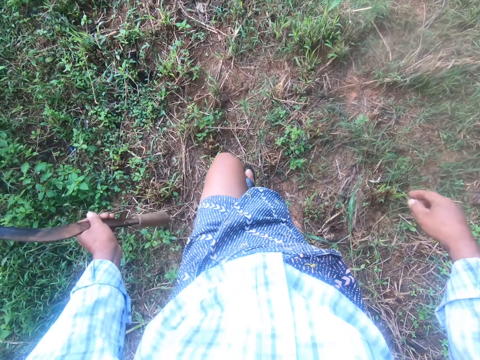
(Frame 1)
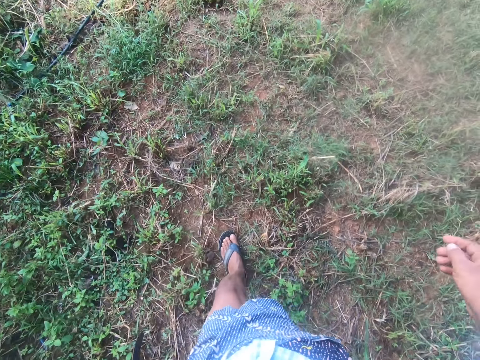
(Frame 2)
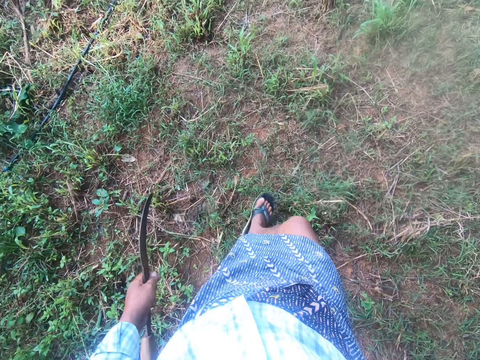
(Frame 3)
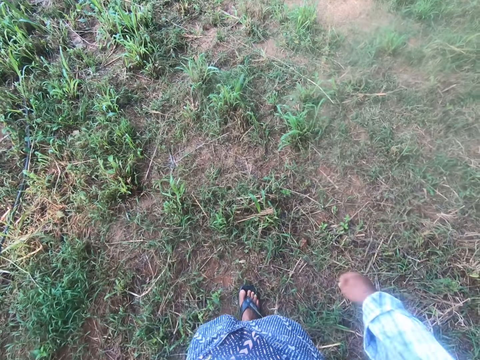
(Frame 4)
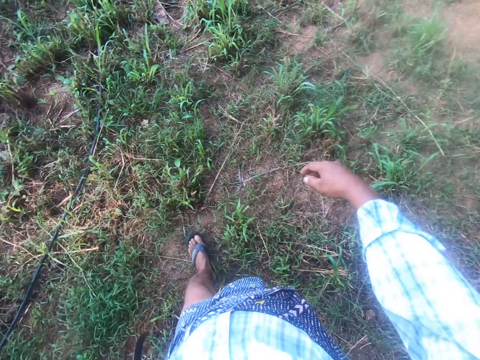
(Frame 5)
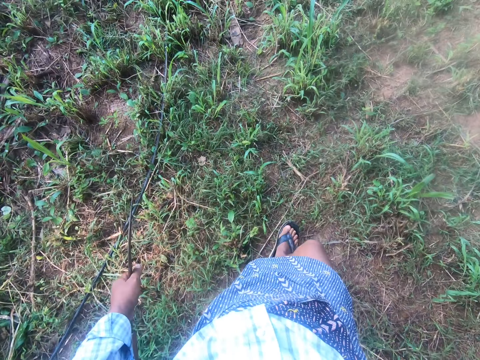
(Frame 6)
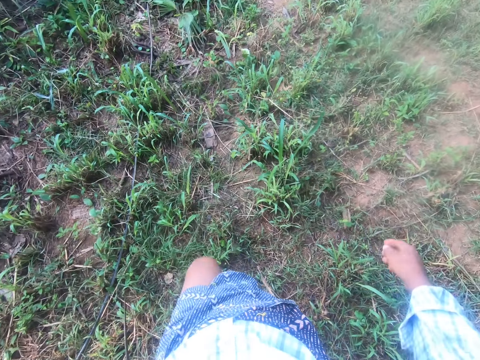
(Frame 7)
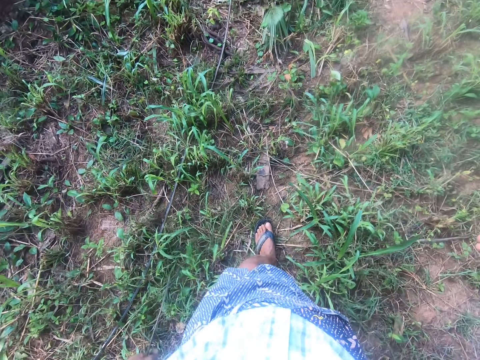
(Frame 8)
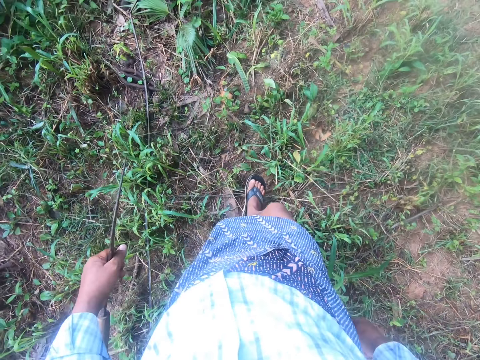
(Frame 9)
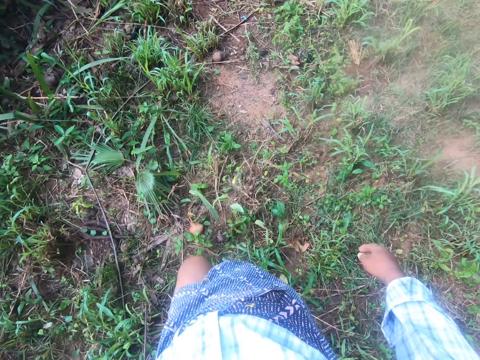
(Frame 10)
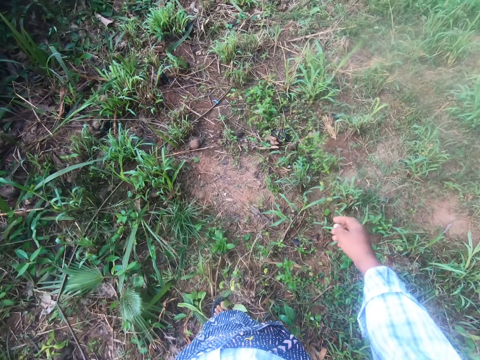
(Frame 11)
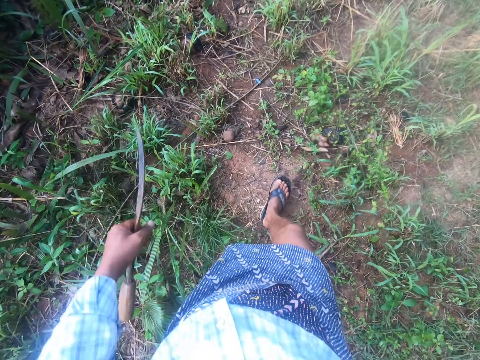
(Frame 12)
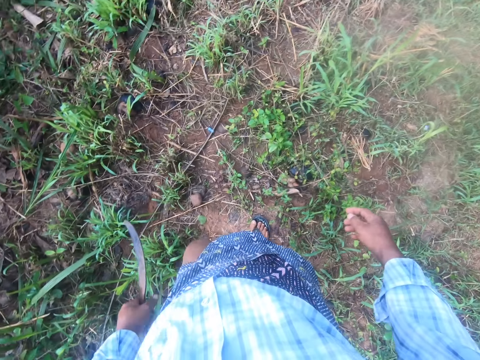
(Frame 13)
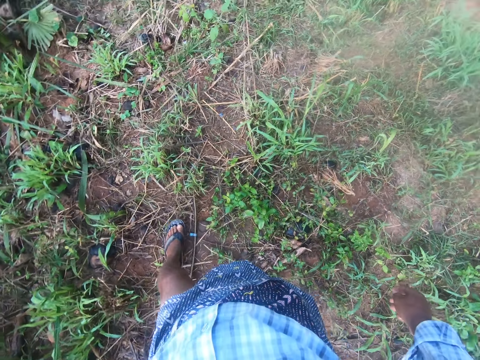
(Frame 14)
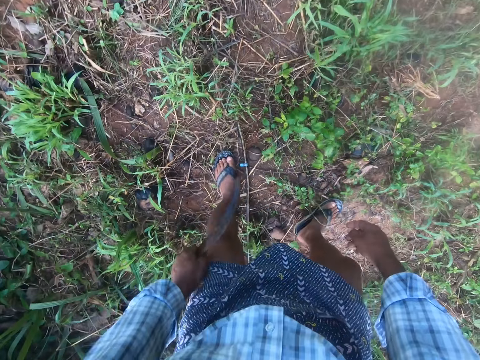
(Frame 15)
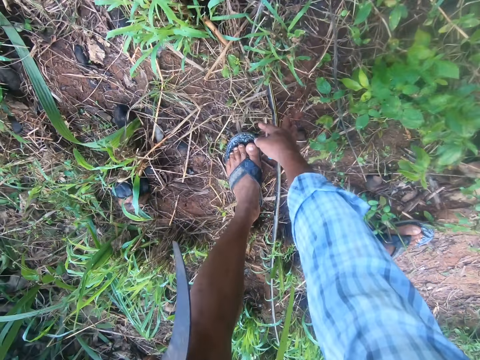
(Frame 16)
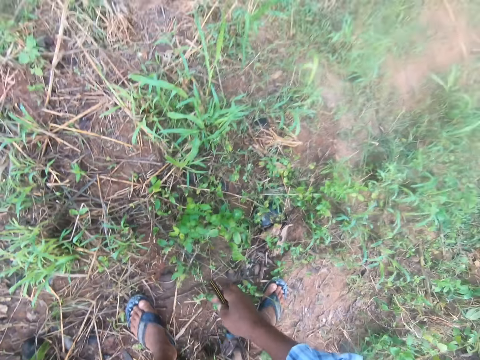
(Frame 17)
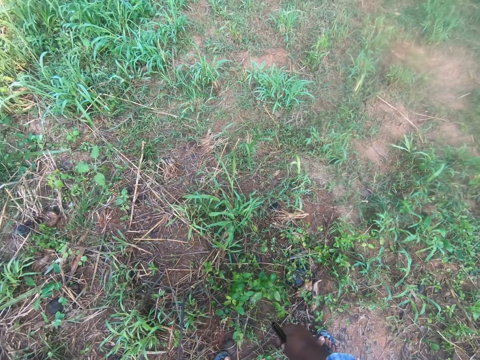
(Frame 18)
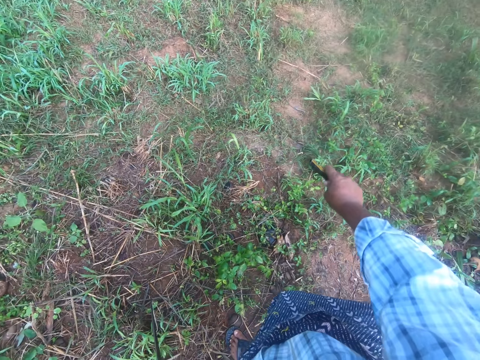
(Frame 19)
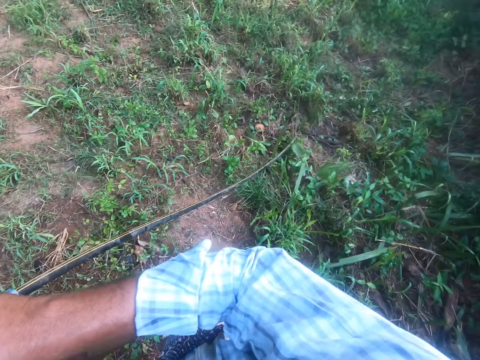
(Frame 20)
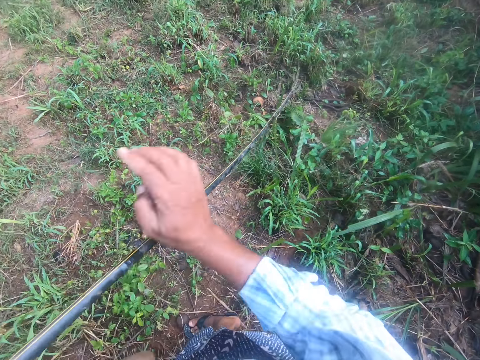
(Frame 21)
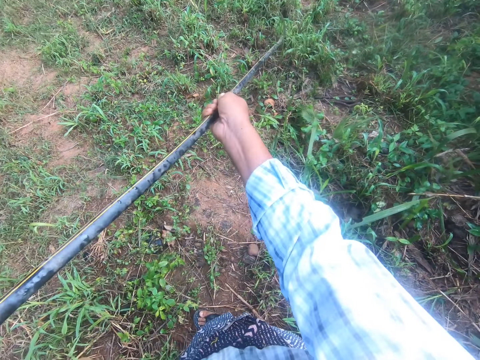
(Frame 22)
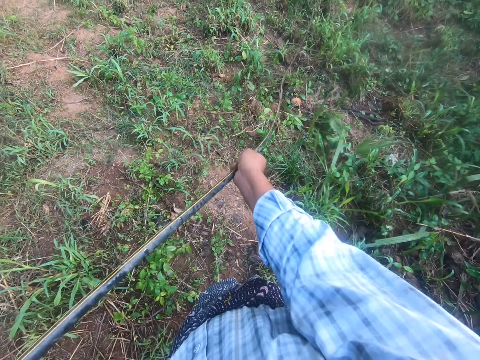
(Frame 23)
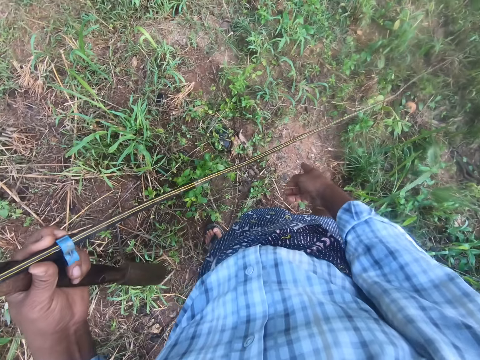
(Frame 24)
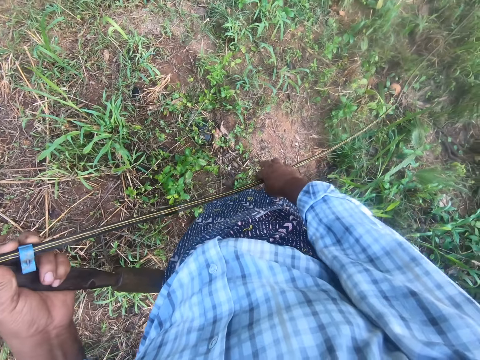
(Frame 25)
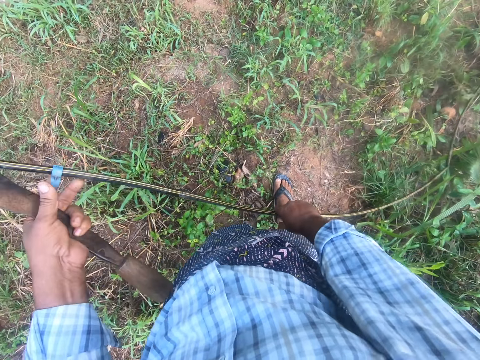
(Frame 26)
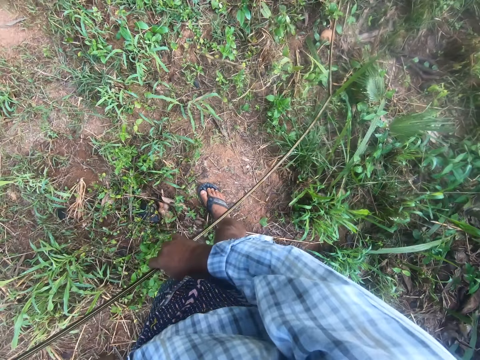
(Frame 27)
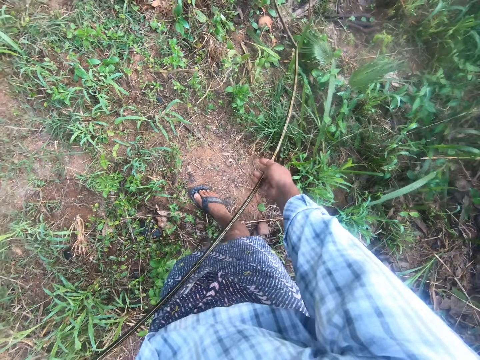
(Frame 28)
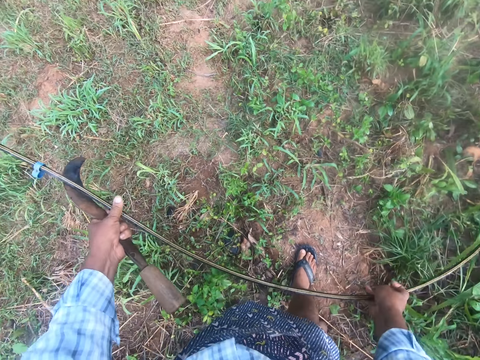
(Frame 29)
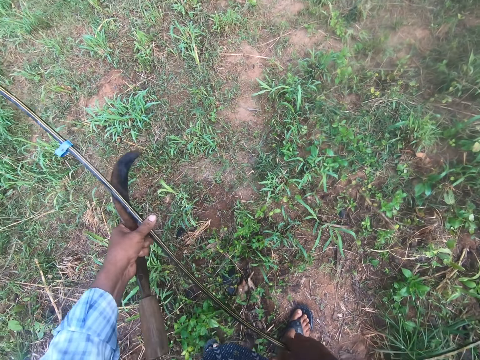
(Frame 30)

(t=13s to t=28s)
The camera wearer walks. He bends. He picks up a stick or pipe with both hands. He pulls the pipe.

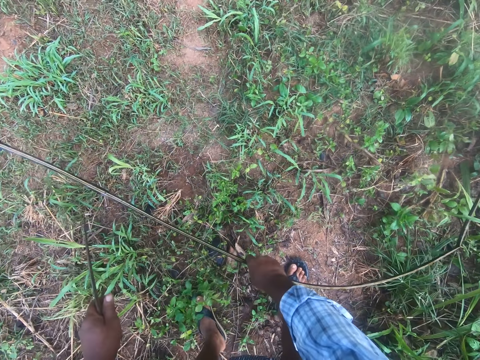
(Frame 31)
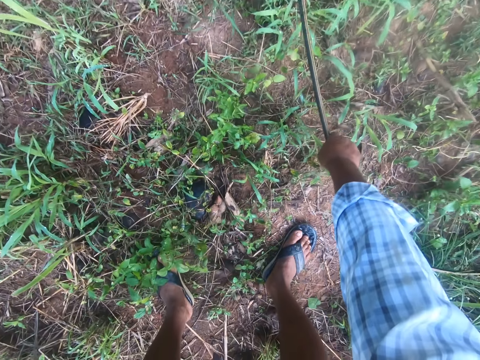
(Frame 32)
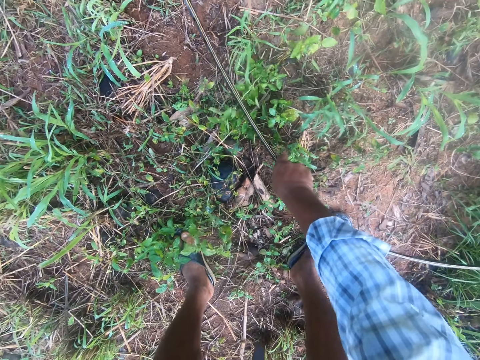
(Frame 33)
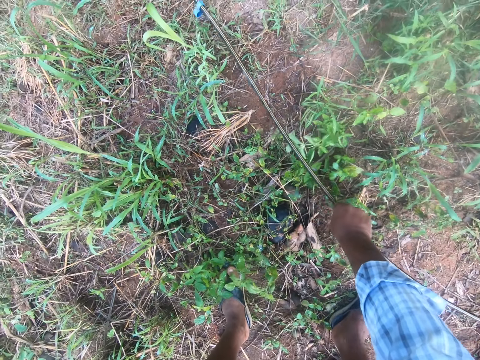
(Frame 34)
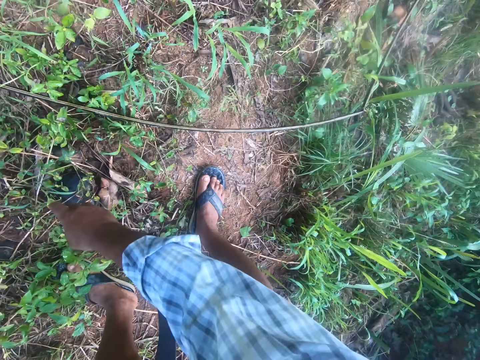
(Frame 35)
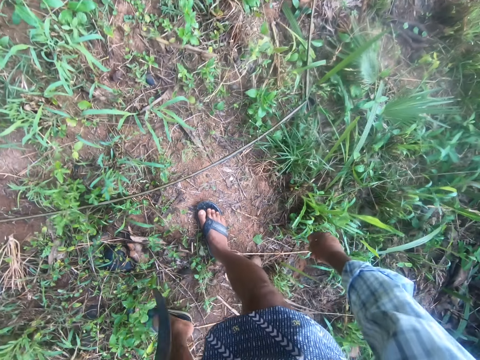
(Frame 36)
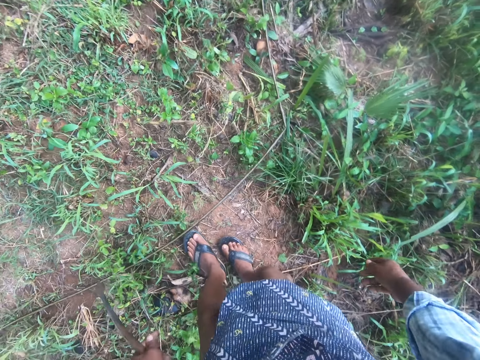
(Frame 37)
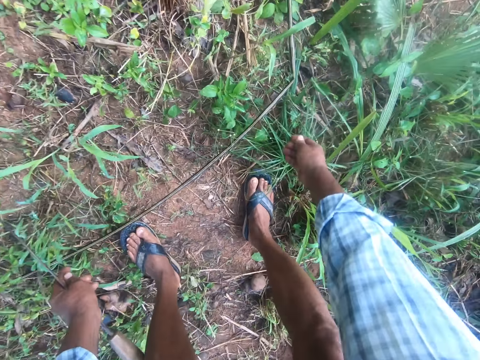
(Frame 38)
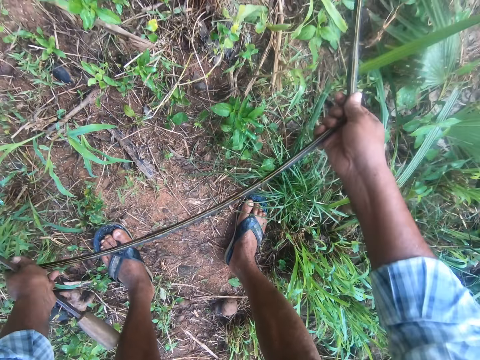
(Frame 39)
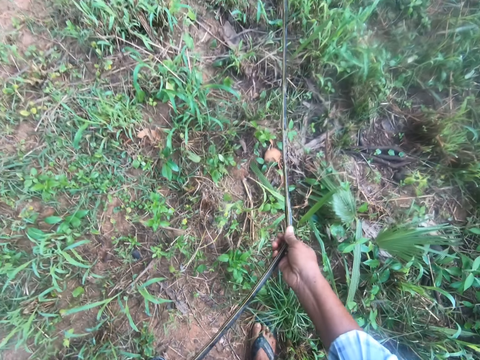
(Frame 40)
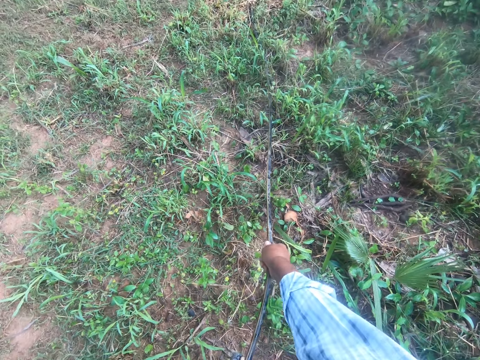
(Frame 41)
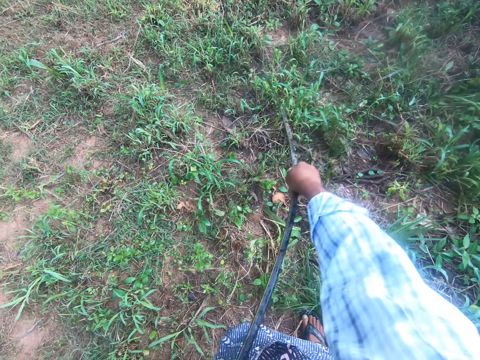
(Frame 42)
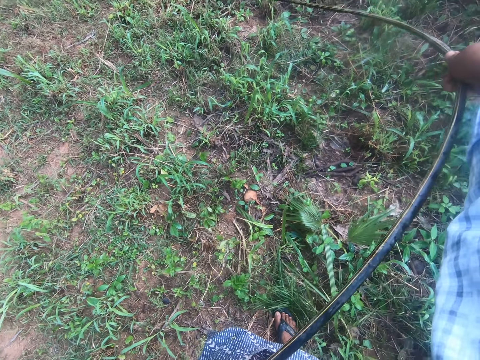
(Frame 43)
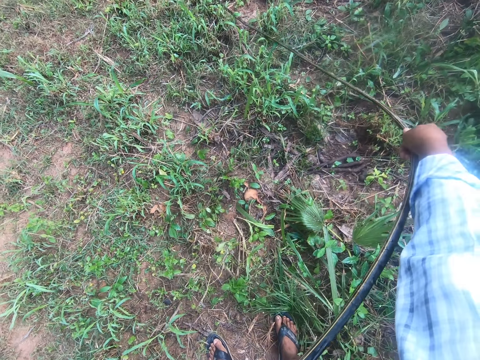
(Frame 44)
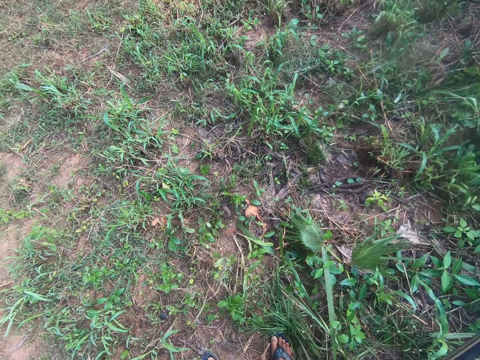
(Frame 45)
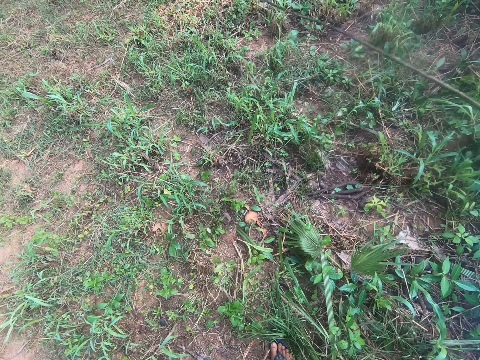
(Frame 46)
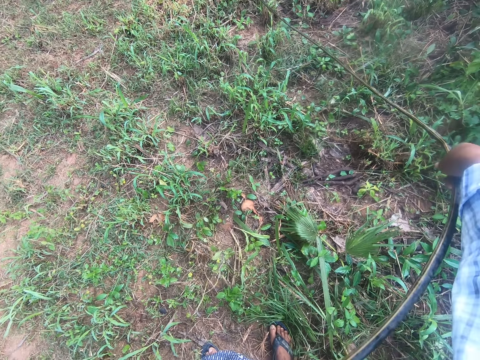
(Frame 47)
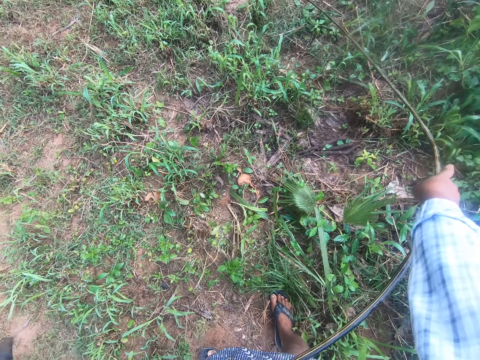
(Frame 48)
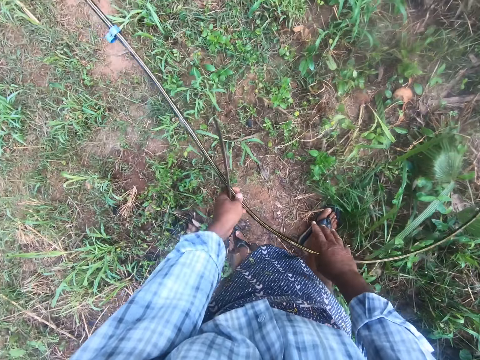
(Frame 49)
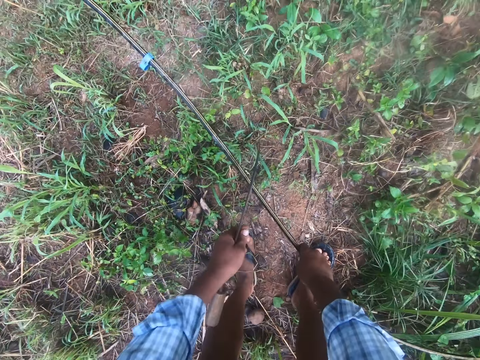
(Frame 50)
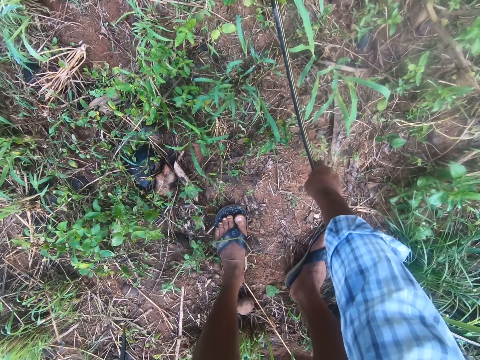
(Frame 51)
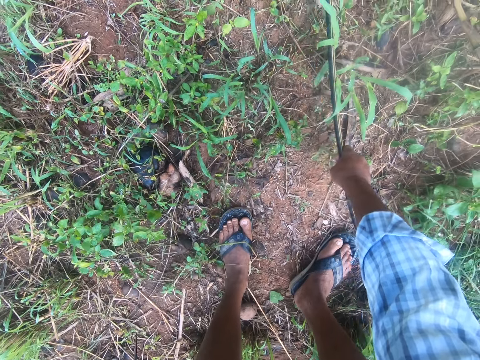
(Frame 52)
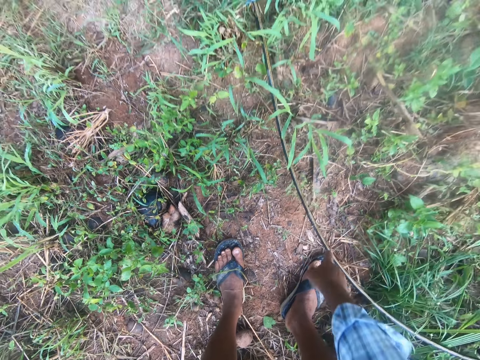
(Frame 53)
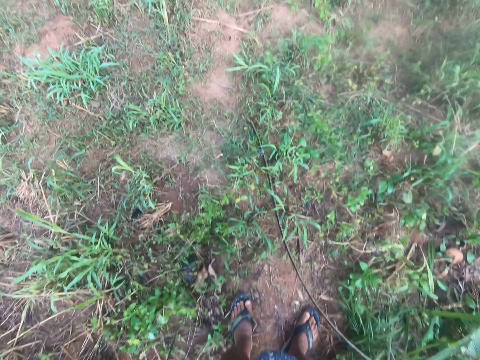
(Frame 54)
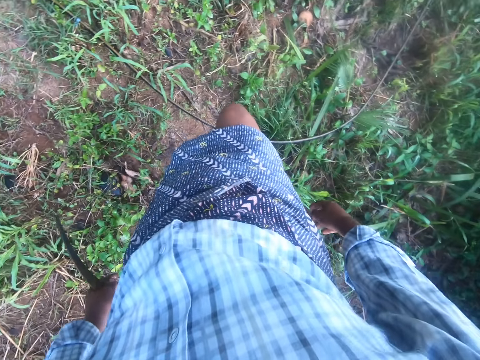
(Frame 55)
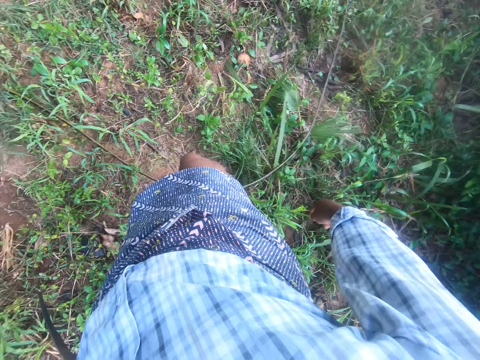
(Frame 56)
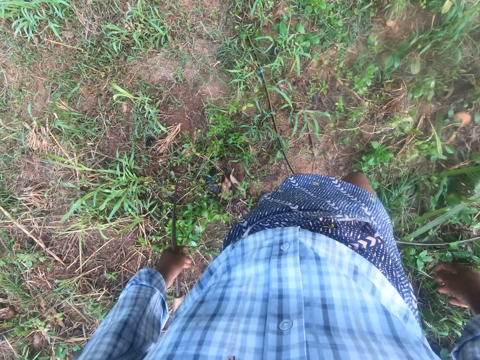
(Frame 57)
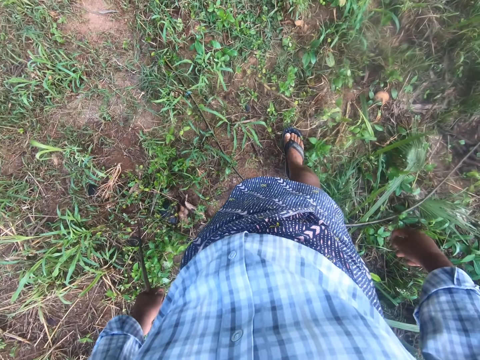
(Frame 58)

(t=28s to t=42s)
The camera wearer throws the pipe away. They pick up the pipe. They pull the pipe. They drop the stick or pipe on the ground.
